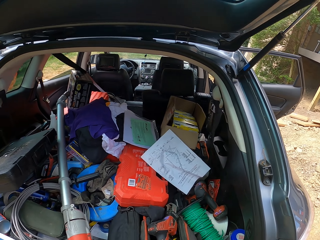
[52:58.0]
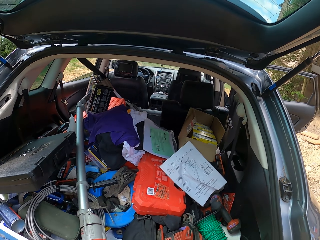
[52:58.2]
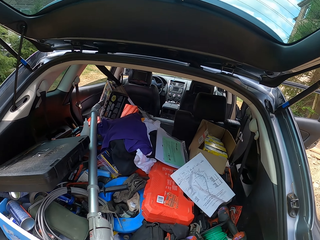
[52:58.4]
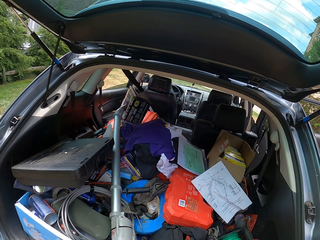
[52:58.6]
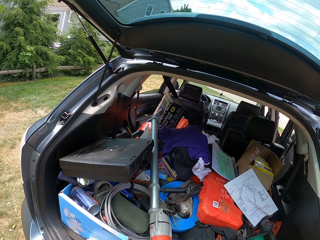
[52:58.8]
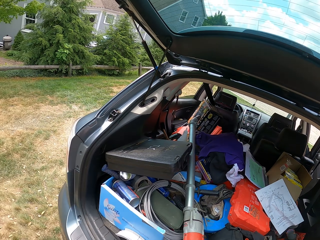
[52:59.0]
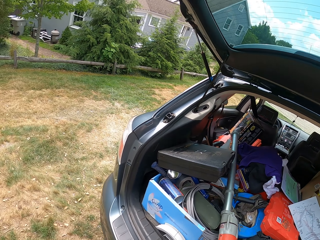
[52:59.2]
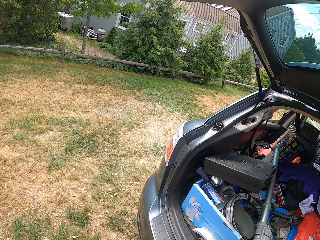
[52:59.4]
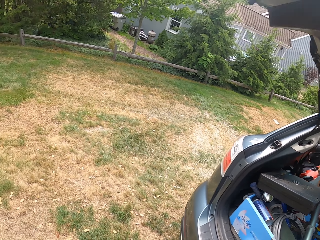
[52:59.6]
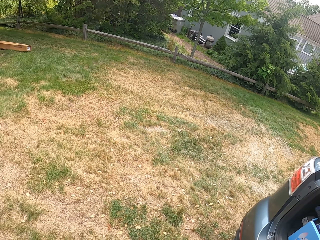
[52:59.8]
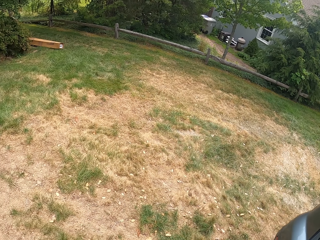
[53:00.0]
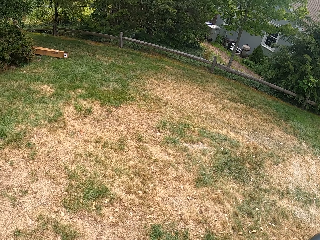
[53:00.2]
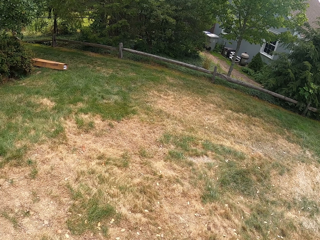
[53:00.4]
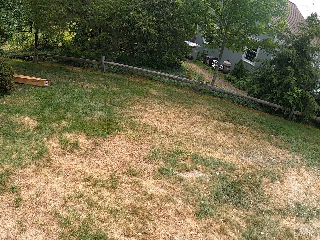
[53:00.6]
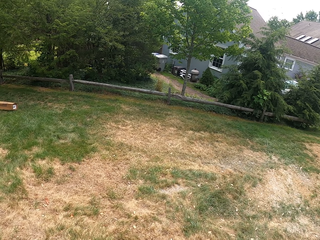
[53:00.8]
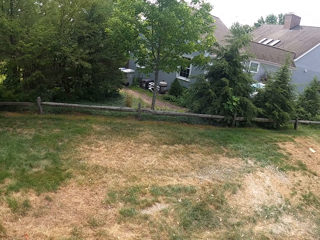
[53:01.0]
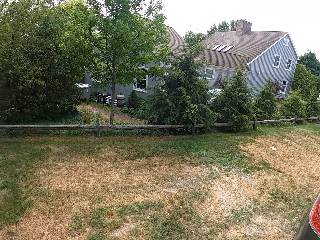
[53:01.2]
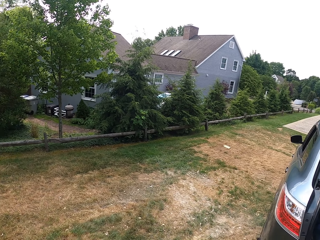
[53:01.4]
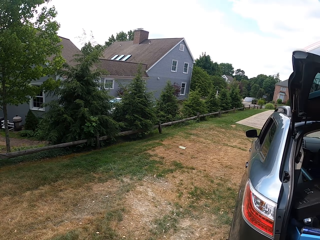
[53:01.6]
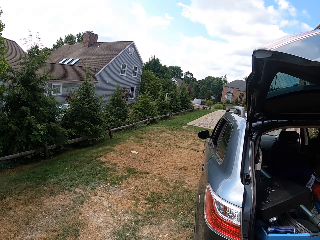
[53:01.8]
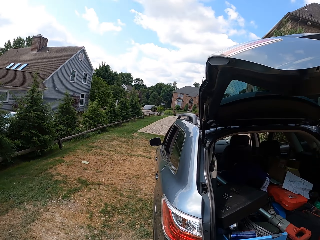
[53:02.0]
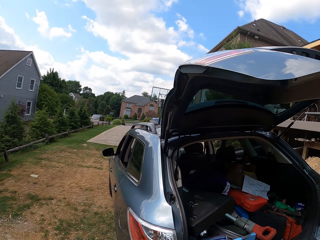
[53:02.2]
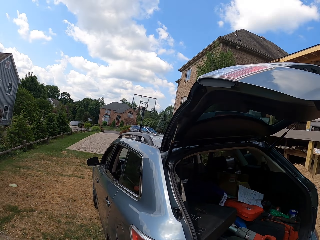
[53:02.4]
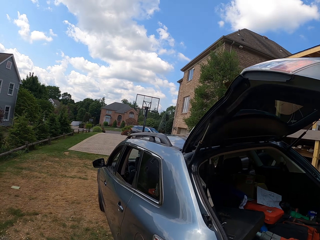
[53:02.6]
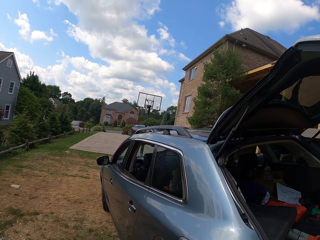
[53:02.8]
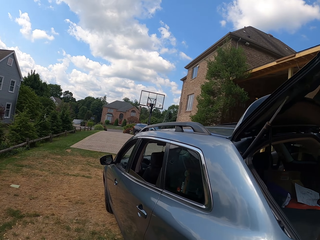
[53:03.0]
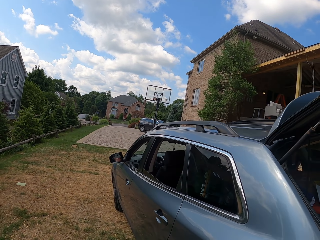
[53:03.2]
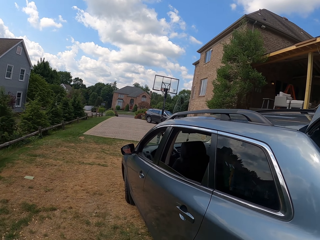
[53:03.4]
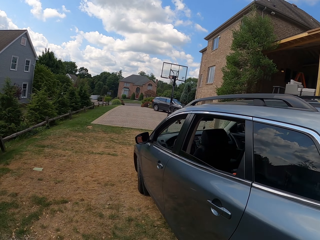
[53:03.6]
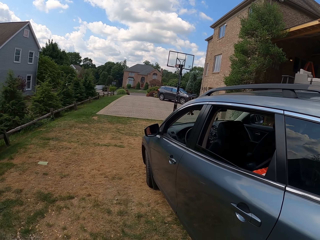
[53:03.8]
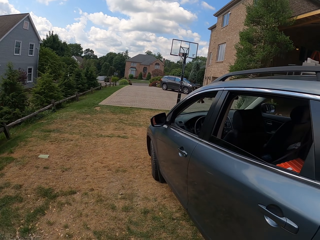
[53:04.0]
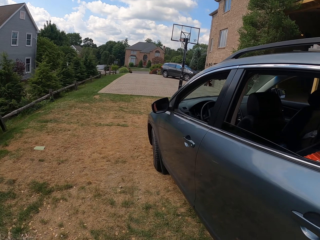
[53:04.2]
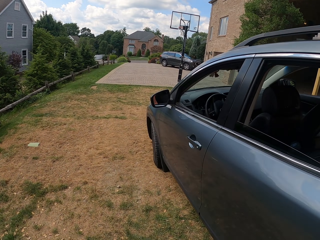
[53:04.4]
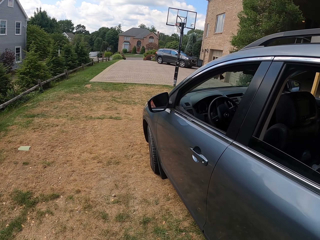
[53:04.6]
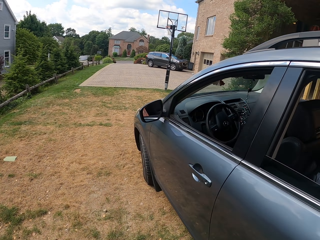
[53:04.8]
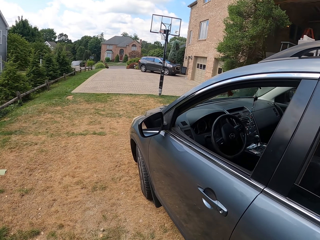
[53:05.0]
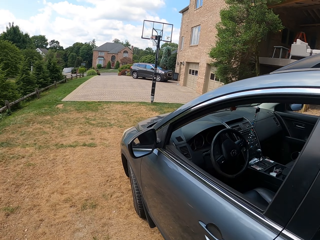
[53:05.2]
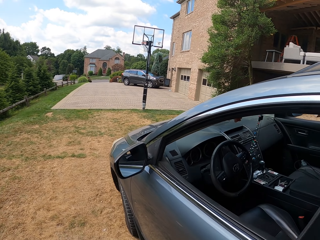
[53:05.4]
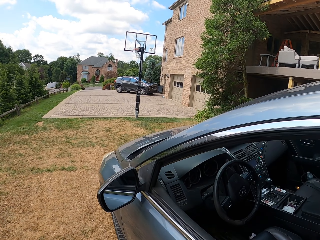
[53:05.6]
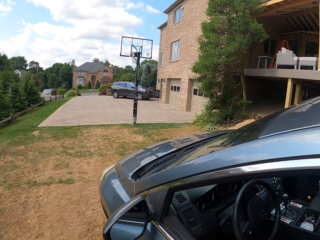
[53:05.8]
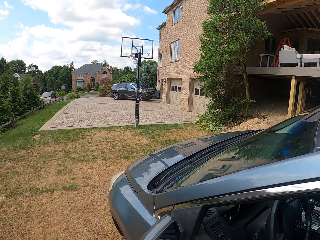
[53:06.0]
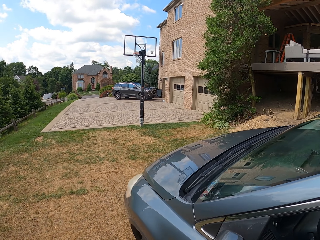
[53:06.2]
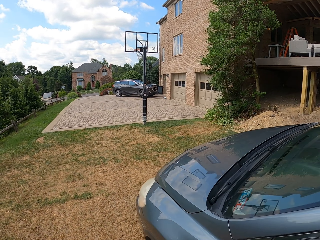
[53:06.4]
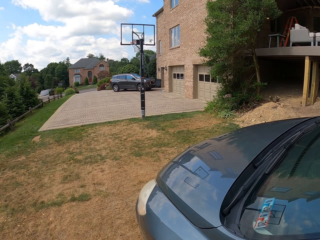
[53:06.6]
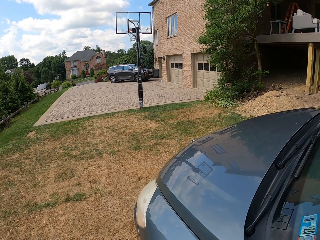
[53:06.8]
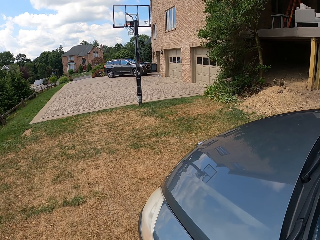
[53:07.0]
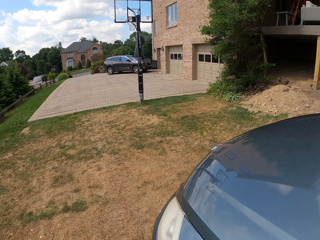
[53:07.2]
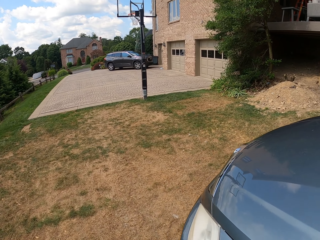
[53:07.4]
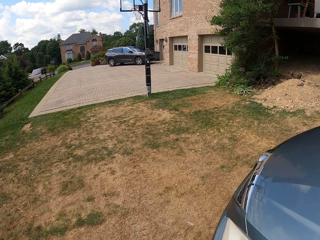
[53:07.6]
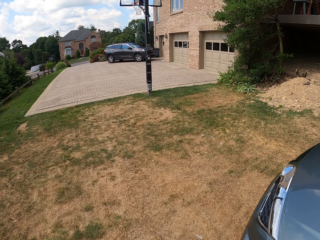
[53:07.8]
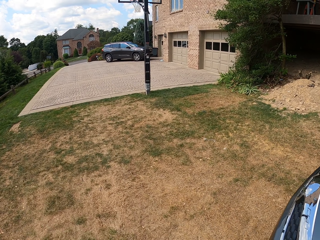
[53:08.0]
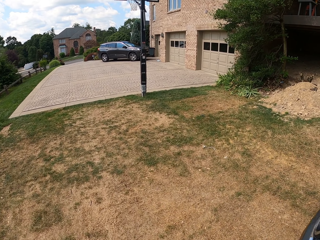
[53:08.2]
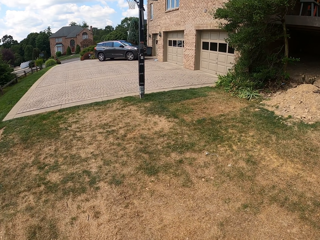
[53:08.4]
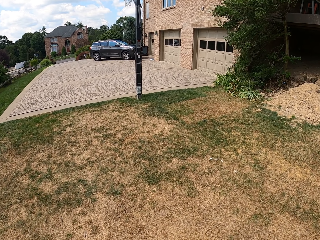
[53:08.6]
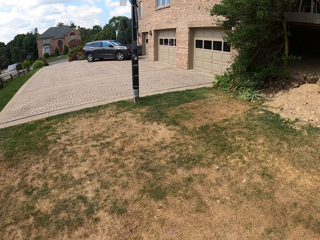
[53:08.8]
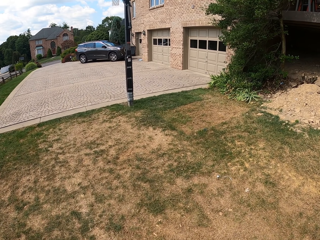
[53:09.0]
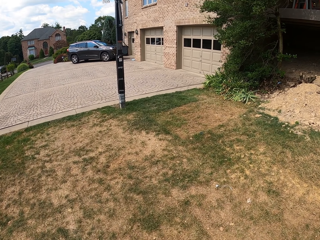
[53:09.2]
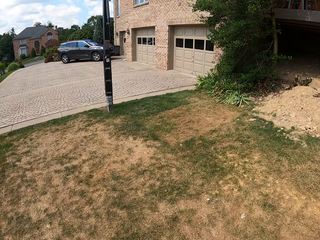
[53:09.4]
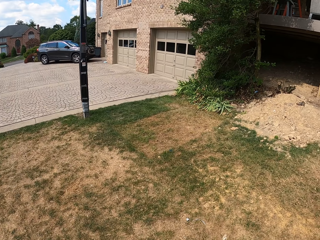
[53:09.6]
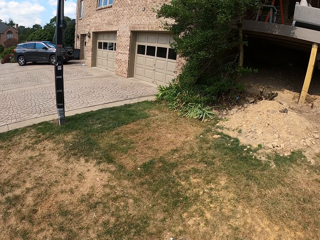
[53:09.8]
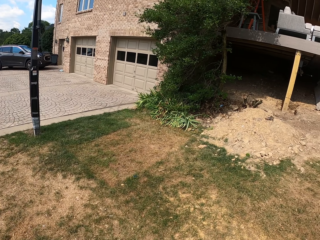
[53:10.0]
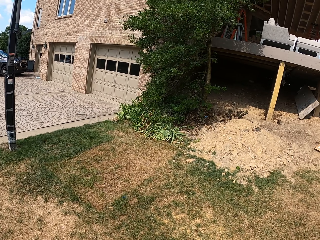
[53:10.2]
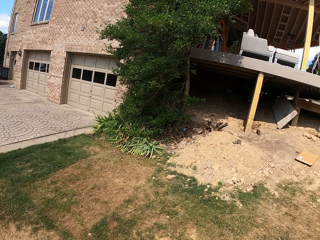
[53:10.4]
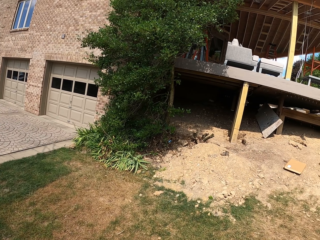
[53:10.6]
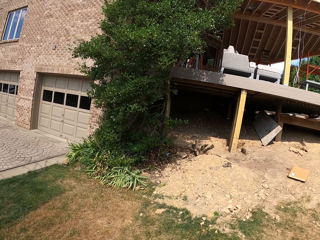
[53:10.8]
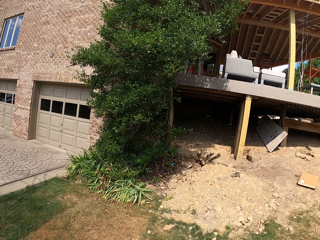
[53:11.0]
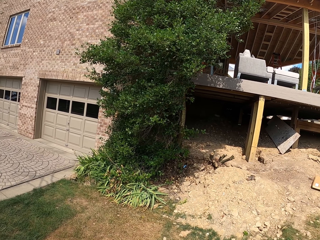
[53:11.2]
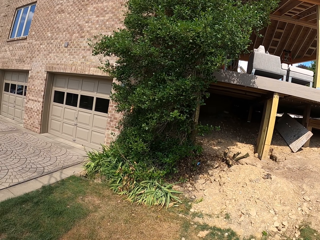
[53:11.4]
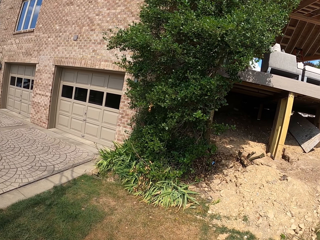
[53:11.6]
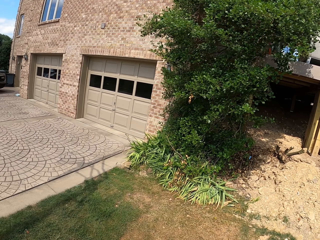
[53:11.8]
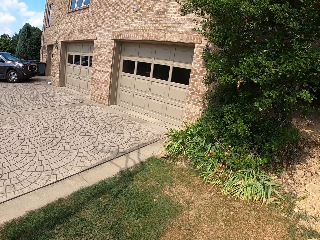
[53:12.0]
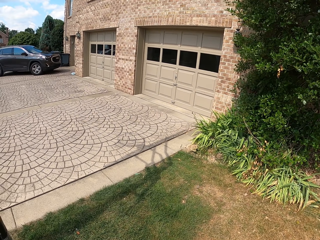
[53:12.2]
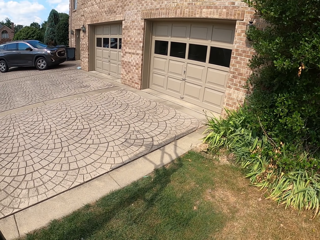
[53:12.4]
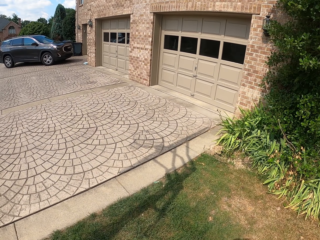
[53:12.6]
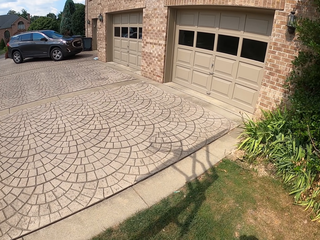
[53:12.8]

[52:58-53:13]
The camera wearer puts the tools in the car boot. They walk towards the front of the car. They walk towards the basketball court.

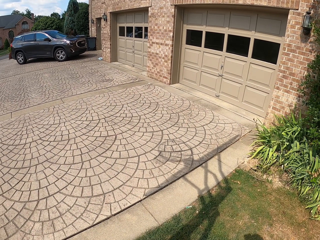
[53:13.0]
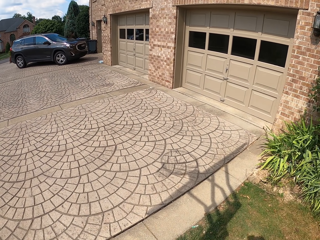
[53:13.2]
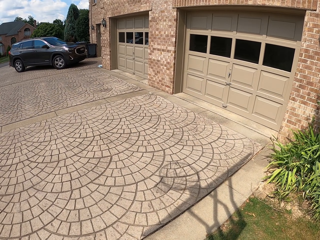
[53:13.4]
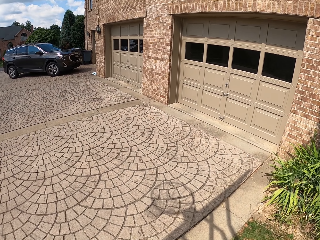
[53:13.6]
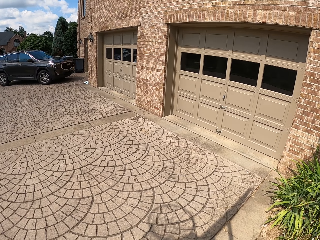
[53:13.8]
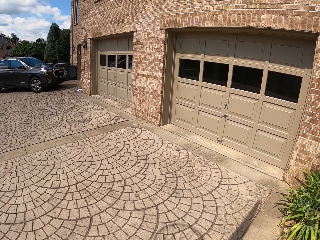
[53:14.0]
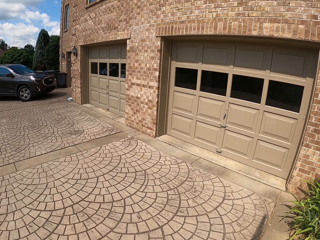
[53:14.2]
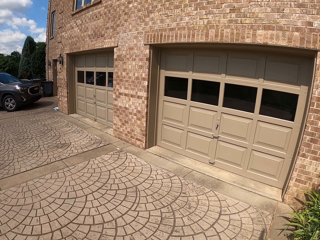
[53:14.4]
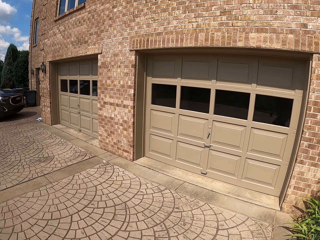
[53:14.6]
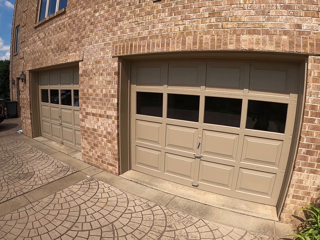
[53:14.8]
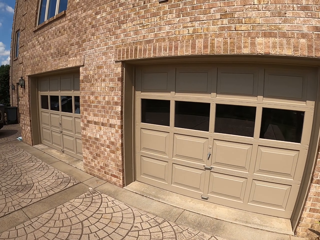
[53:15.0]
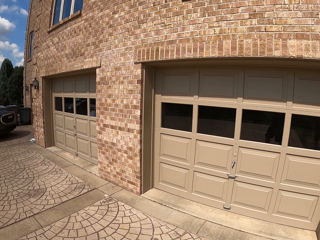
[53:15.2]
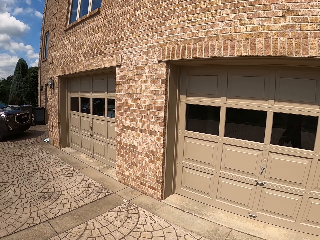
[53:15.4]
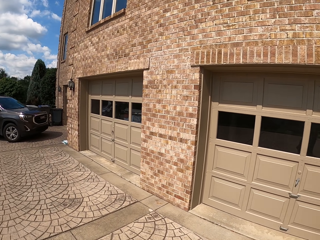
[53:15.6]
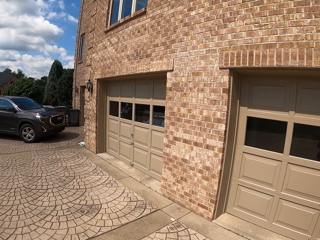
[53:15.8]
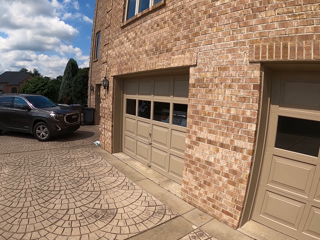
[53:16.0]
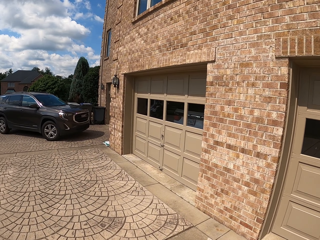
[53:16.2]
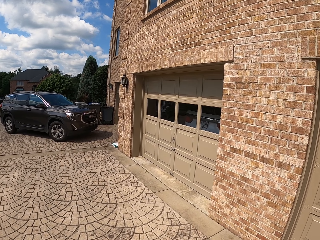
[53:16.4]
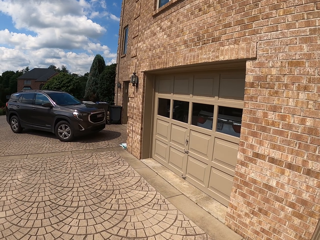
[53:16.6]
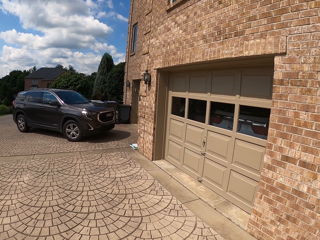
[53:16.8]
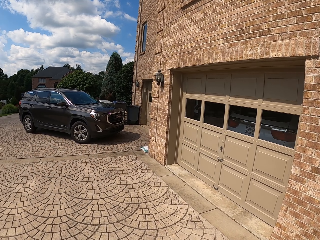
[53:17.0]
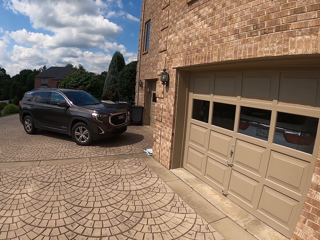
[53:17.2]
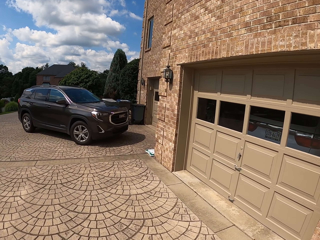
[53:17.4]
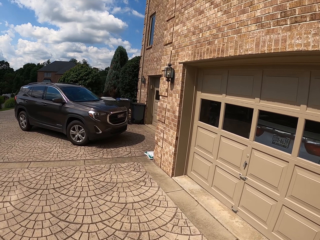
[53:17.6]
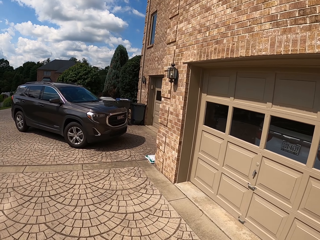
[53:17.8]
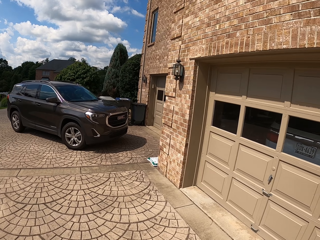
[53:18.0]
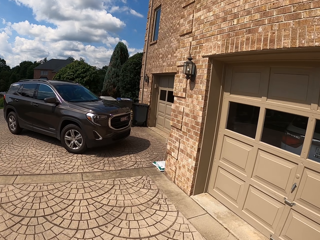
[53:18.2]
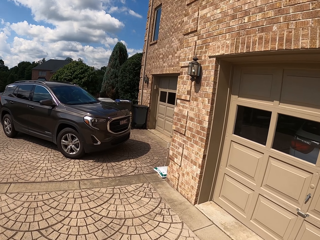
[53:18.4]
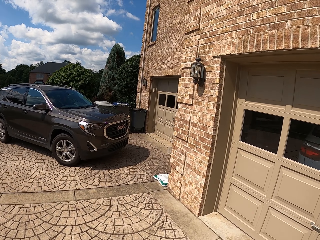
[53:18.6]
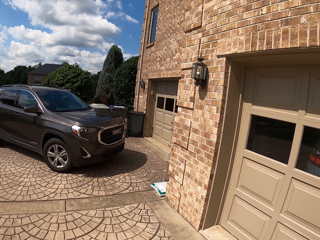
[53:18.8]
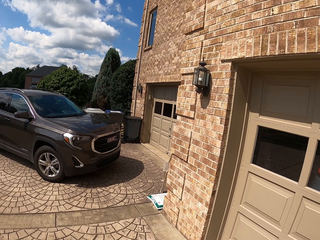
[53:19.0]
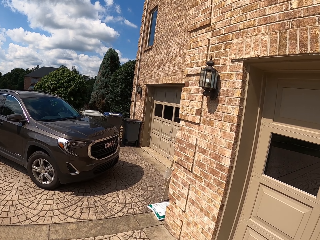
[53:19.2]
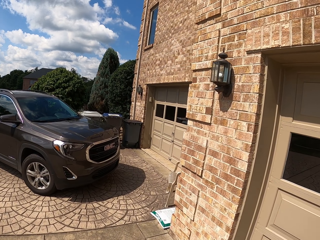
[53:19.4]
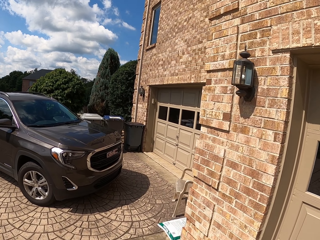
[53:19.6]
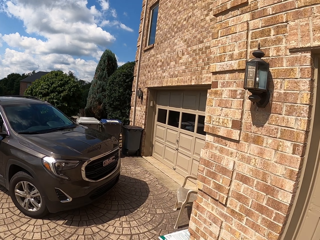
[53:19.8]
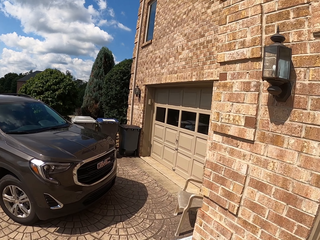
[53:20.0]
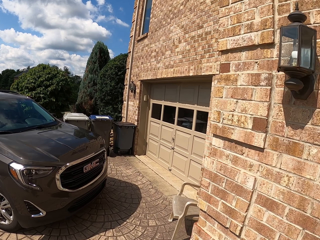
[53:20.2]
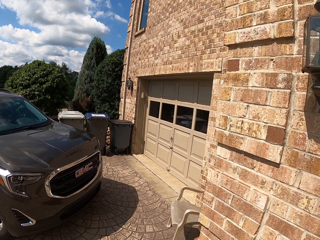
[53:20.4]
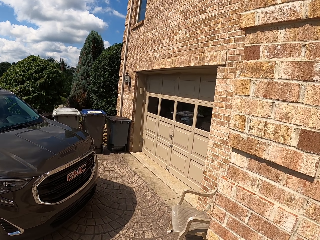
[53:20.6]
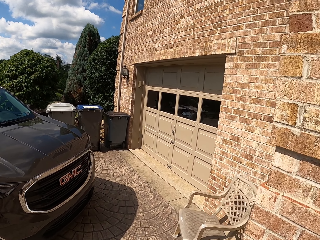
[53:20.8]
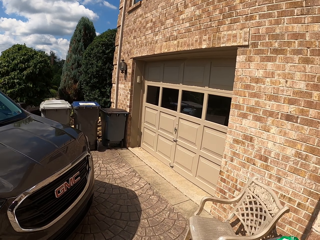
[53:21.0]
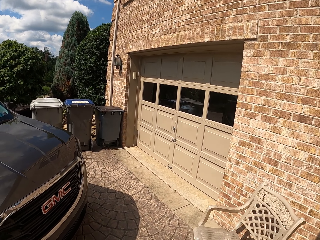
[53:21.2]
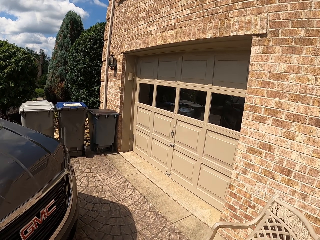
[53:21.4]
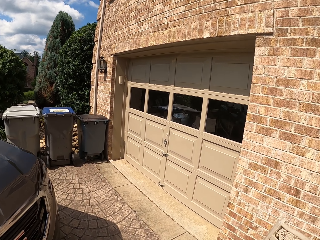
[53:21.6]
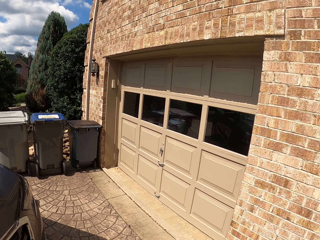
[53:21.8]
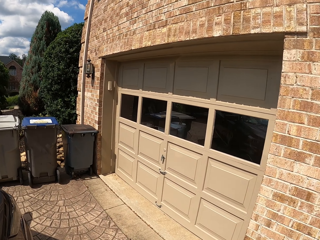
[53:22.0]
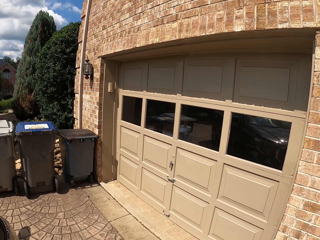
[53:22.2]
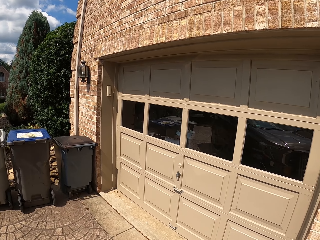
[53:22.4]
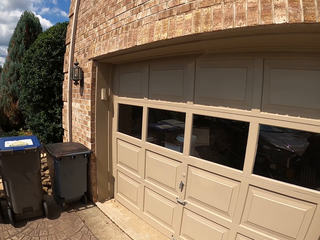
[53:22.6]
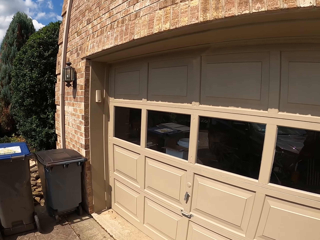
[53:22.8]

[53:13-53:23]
The camera wearer walks towards the garage door.
